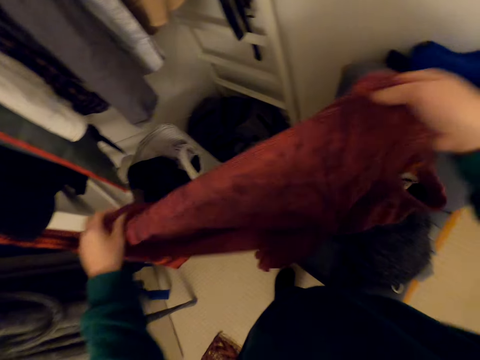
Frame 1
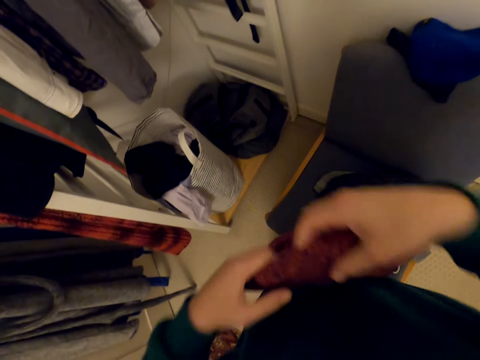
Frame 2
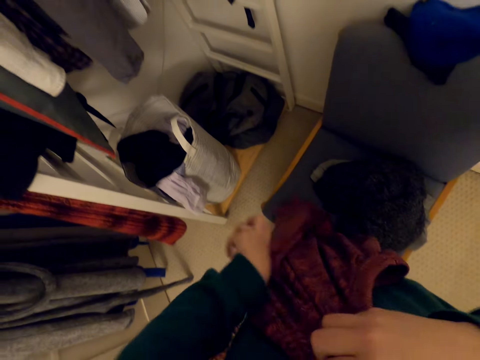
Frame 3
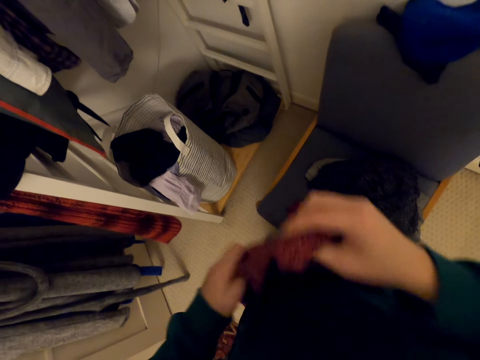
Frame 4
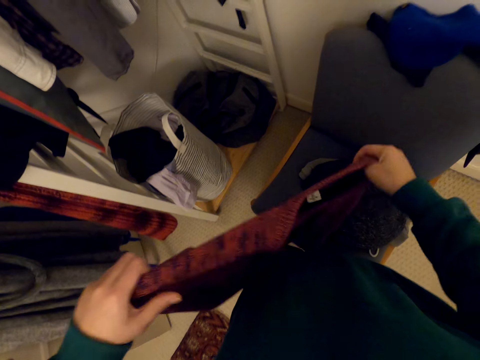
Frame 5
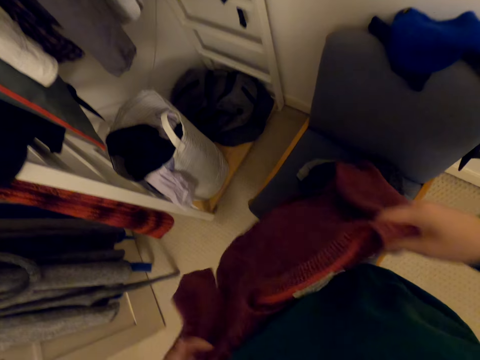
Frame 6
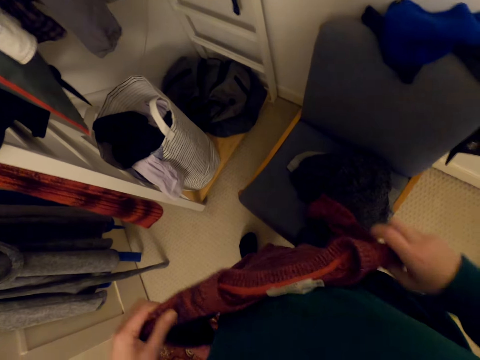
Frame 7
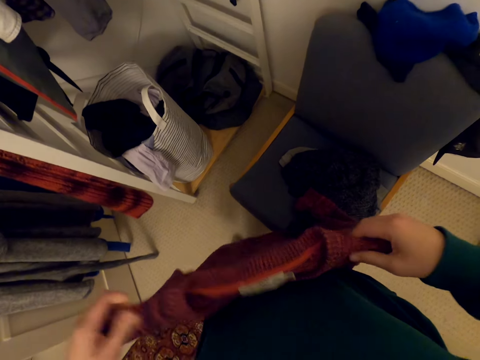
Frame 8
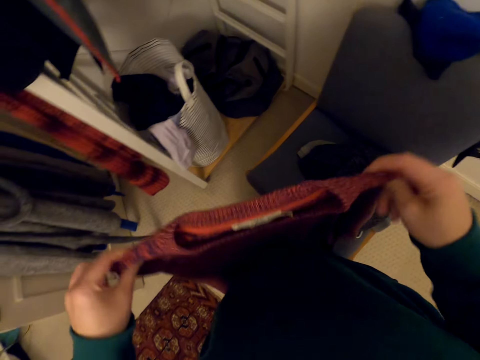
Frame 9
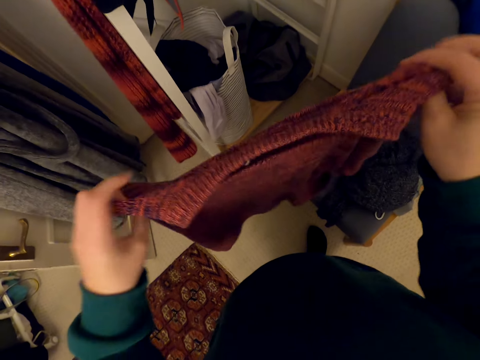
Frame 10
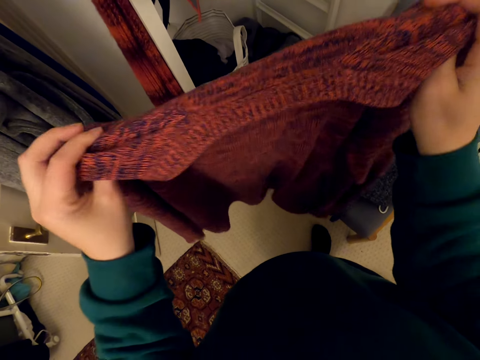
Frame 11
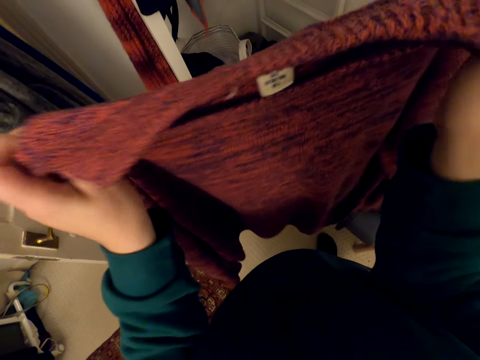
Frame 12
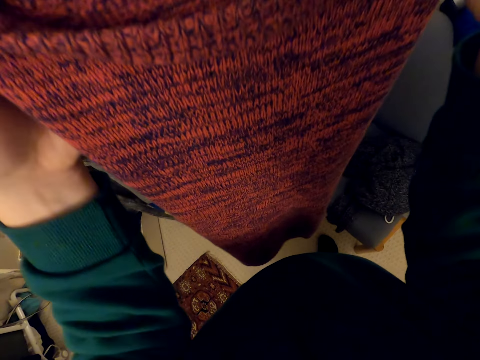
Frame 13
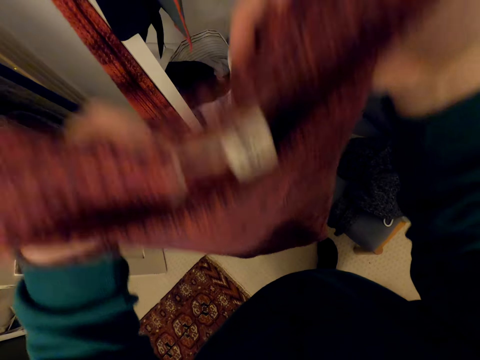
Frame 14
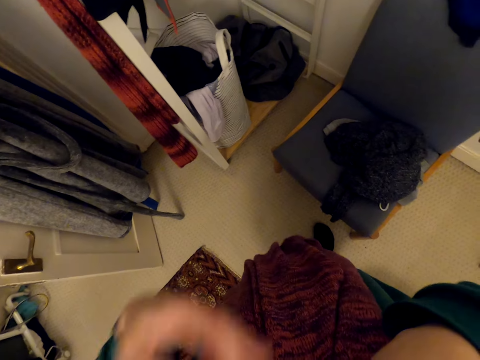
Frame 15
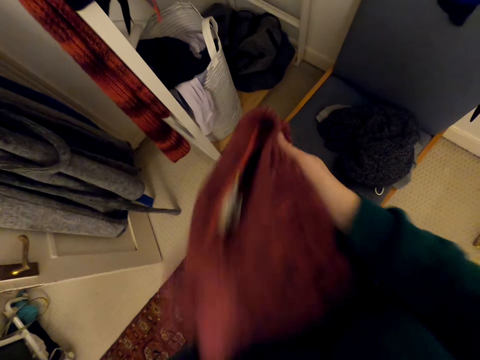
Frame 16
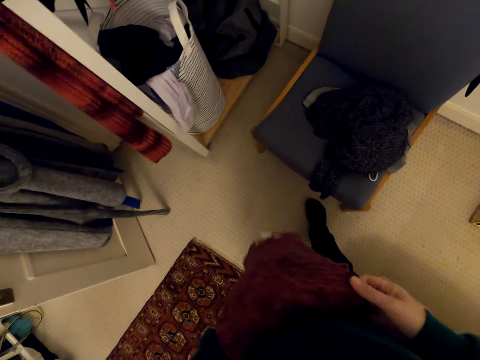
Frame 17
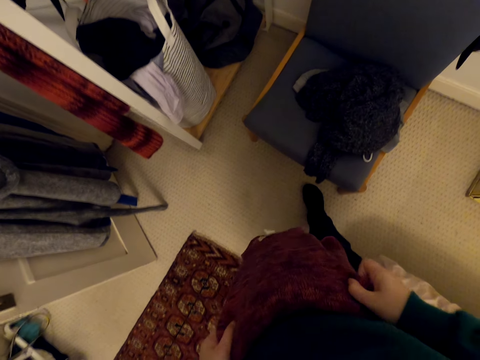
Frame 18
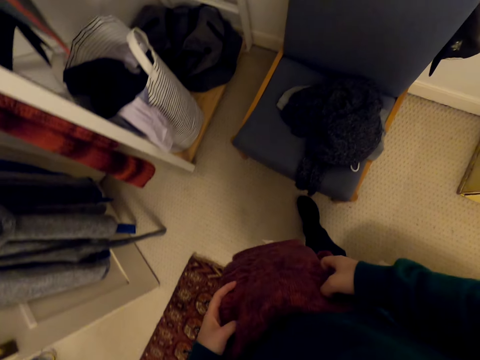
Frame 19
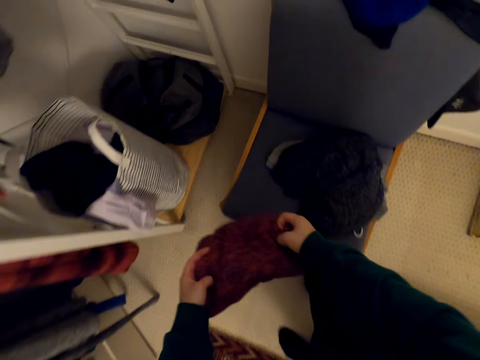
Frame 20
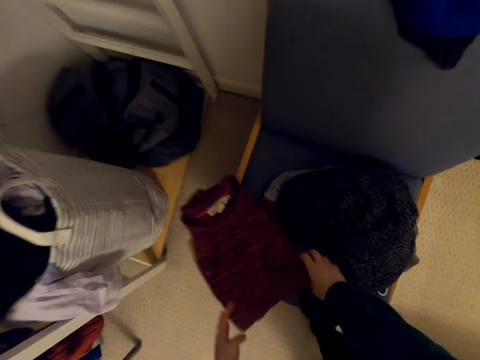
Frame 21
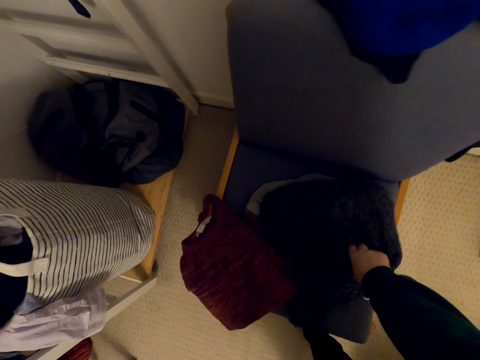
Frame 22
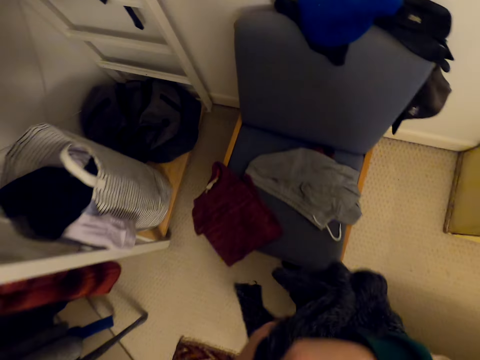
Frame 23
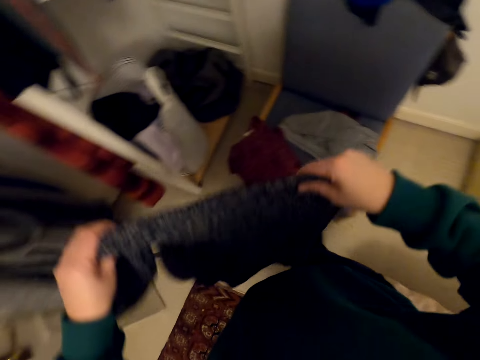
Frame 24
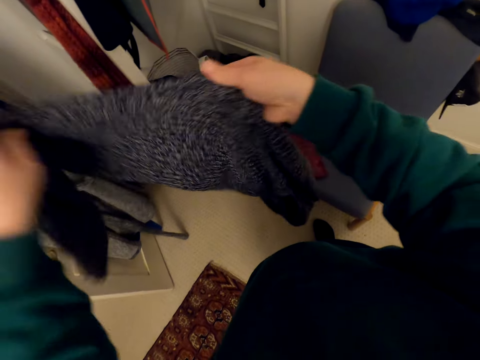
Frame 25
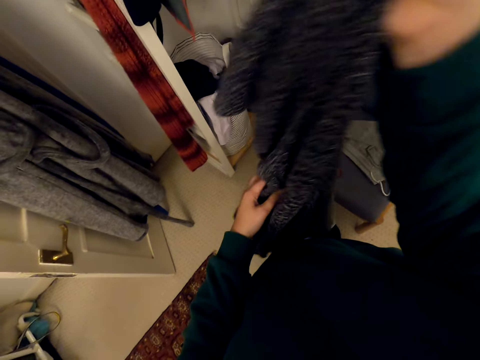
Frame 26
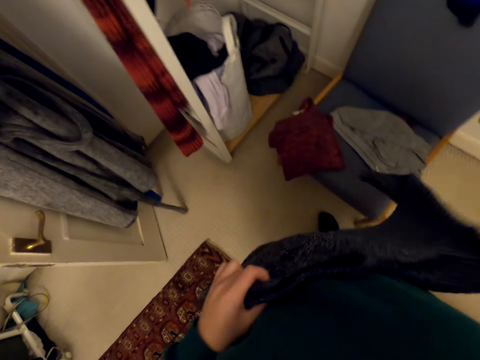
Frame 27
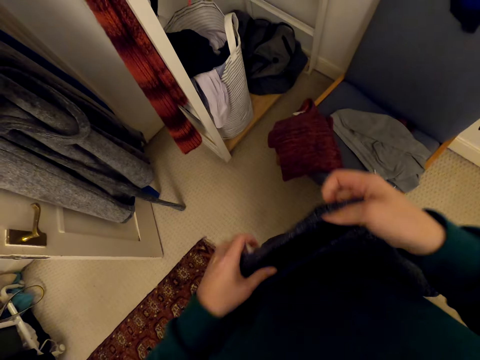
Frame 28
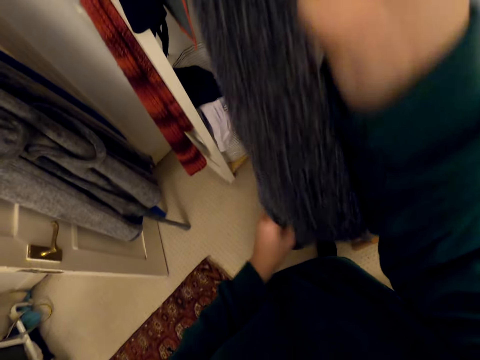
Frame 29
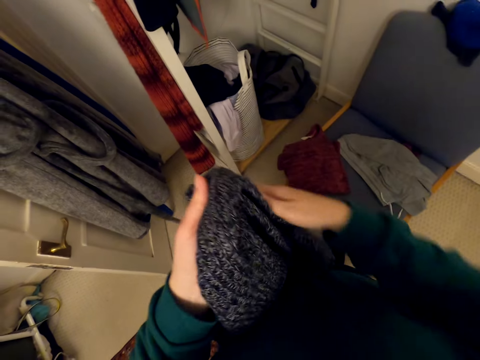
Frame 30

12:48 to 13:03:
The camera wearer holds the sweater. They fold the sweater and put the sweater on the chair. They pick the sweater and hold the sweater.

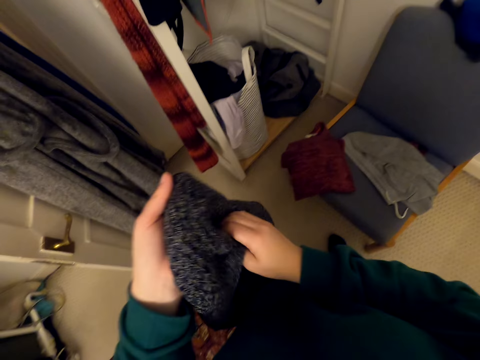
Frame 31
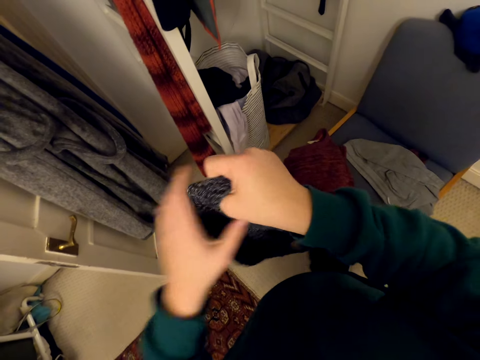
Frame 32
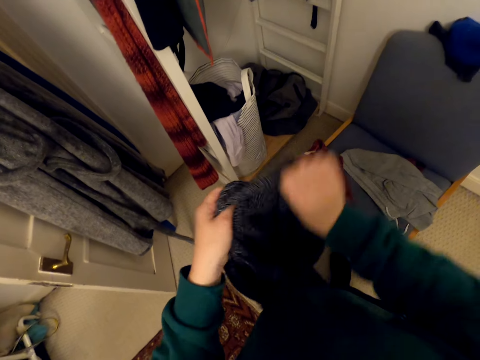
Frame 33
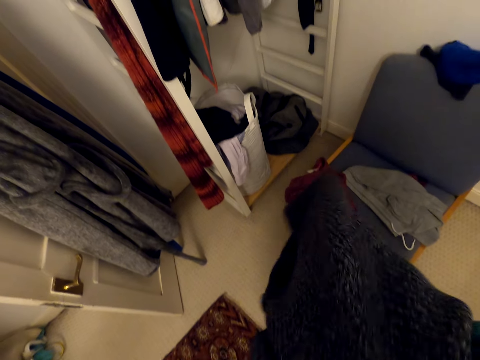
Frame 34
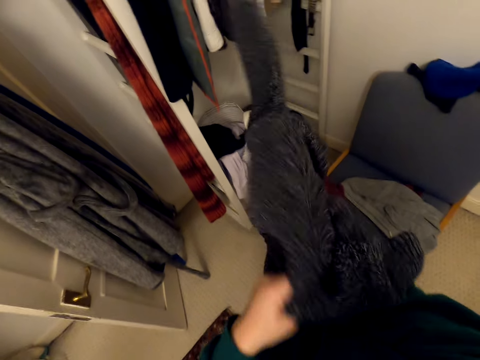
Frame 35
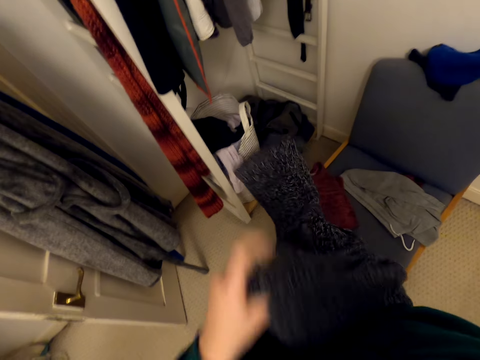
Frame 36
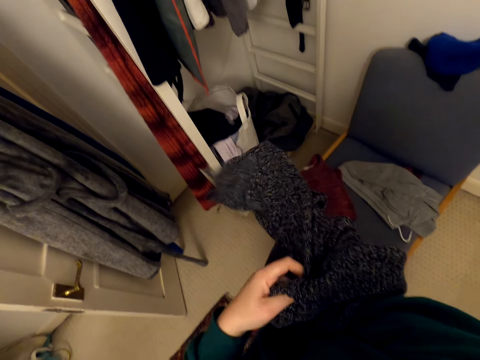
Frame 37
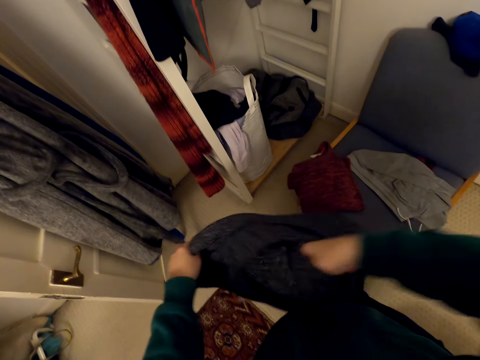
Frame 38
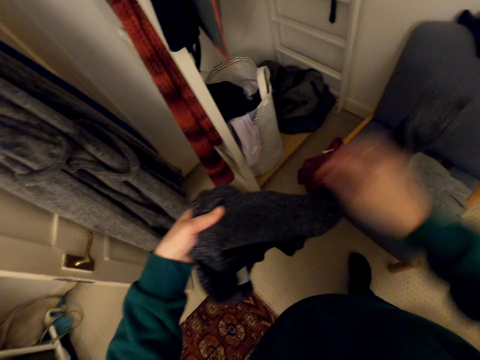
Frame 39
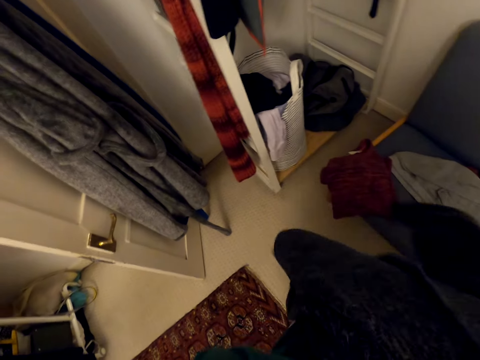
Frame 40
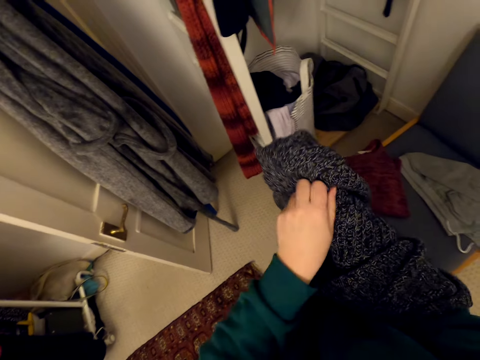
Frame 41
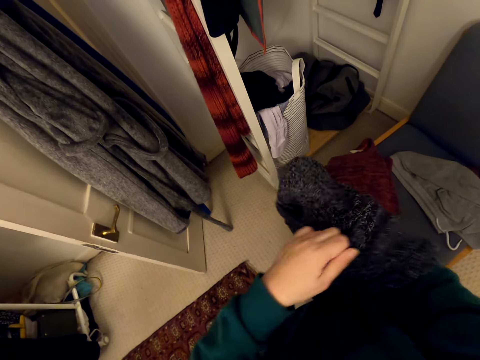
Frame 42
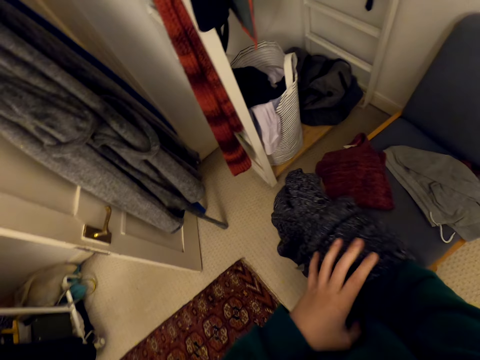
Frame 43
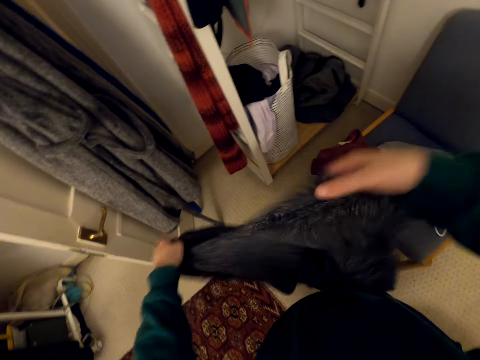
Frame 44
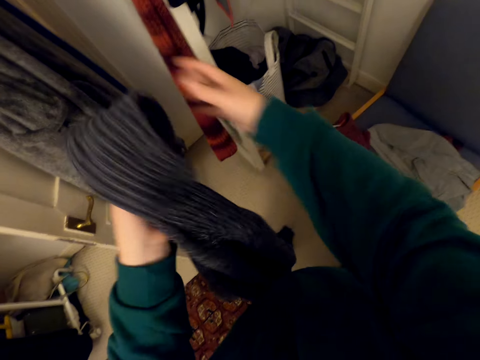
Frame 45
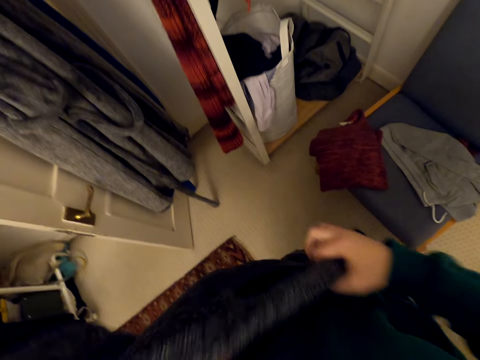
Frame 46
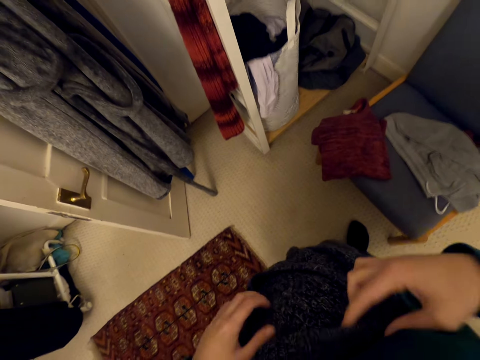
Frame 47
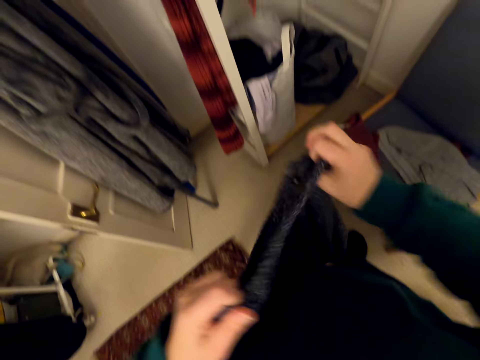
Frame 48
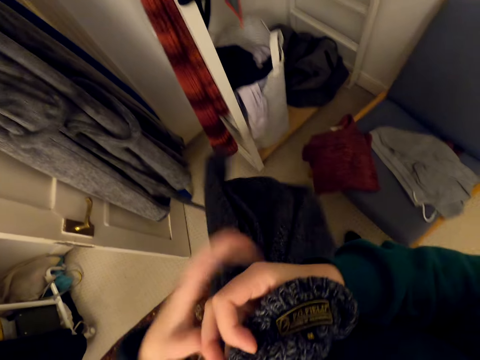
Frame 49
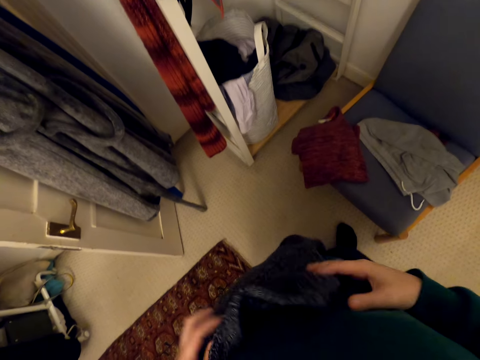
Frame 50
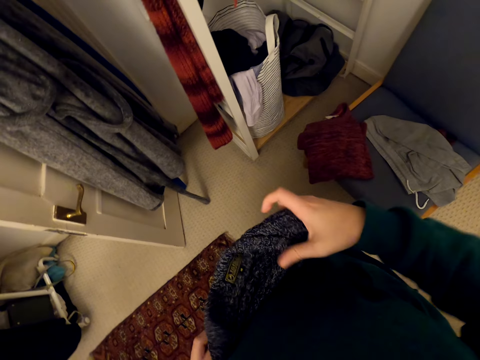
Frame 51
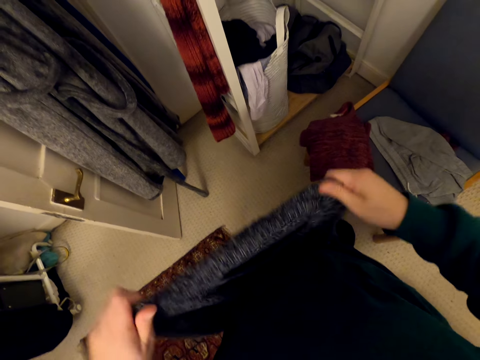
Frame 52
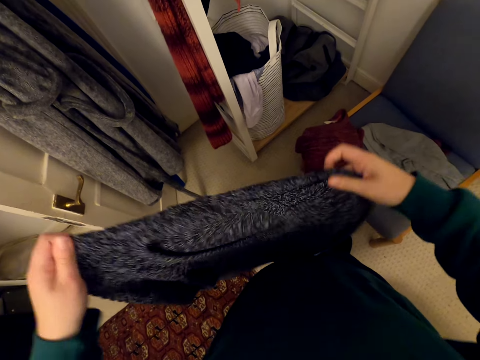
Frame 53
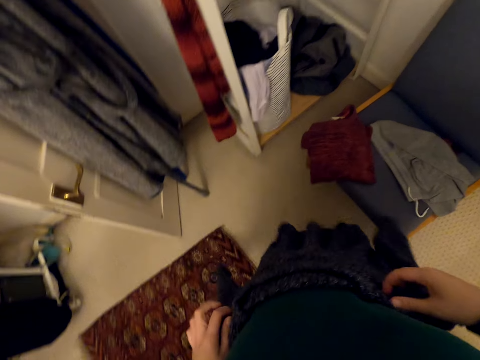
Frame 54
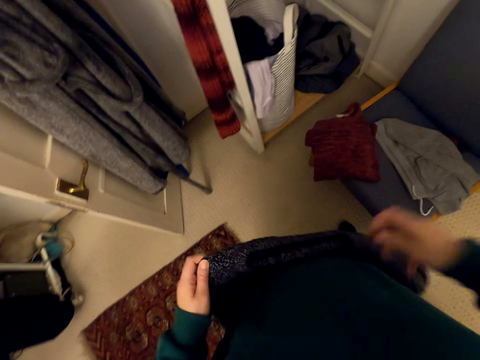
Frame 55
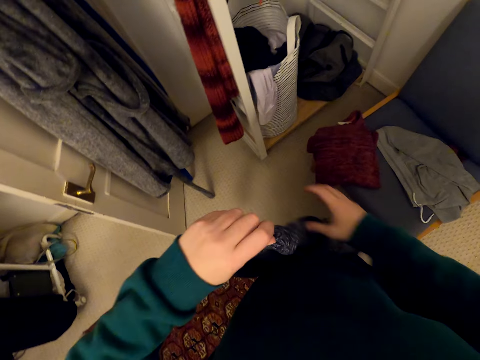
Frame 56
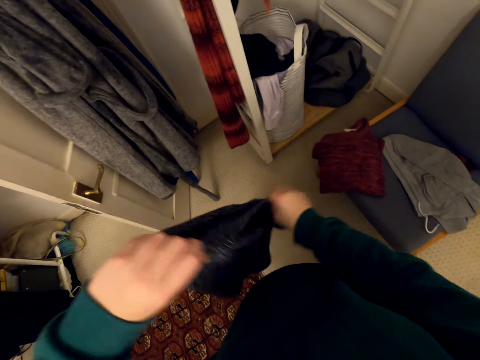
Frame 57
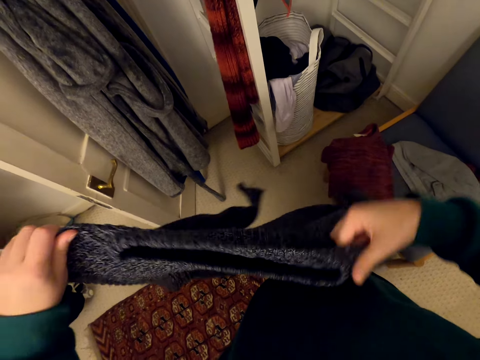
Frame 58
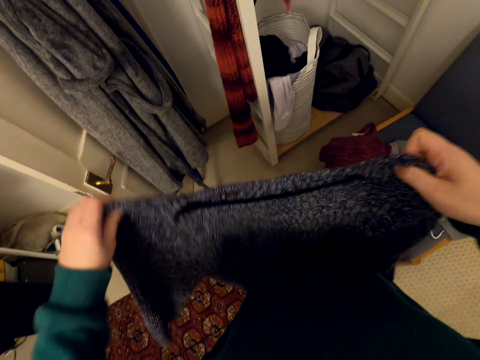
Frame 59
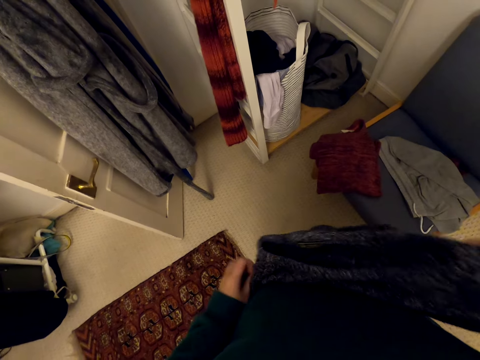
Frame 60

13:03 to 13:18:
The camera wearer turns the sweater. They hold the sweater and straighten the sweater. They fold the clothes on the chair.
